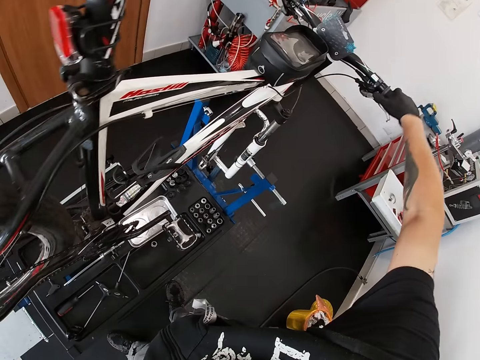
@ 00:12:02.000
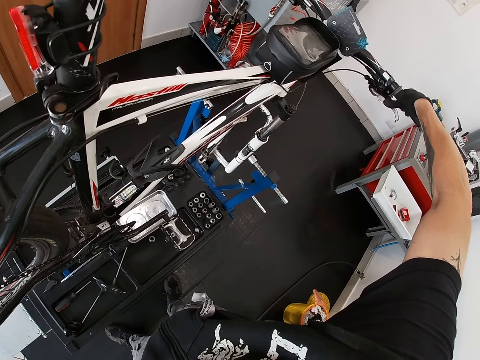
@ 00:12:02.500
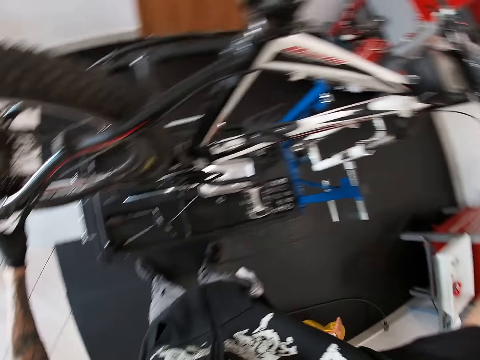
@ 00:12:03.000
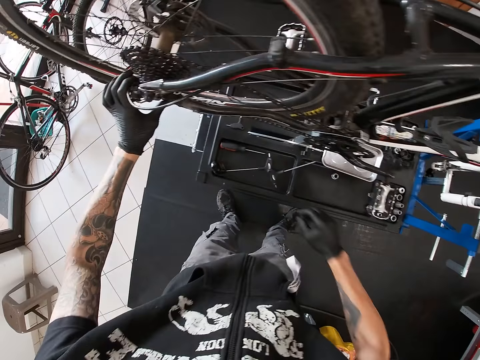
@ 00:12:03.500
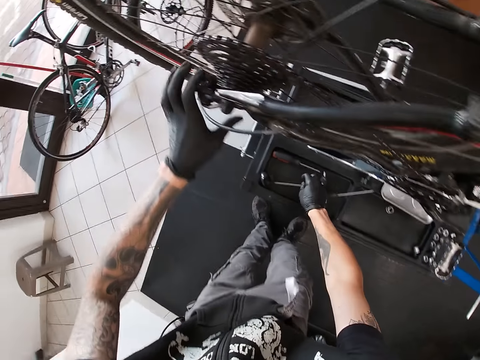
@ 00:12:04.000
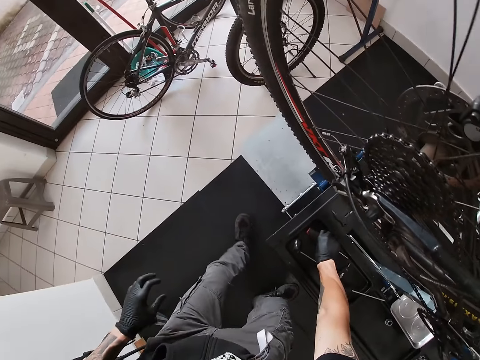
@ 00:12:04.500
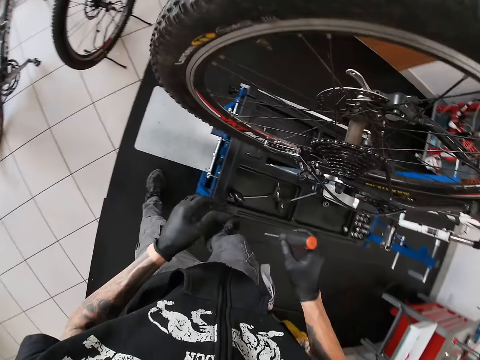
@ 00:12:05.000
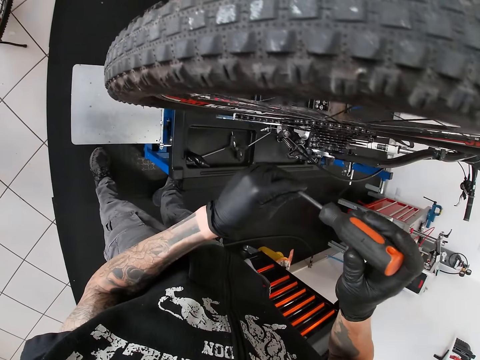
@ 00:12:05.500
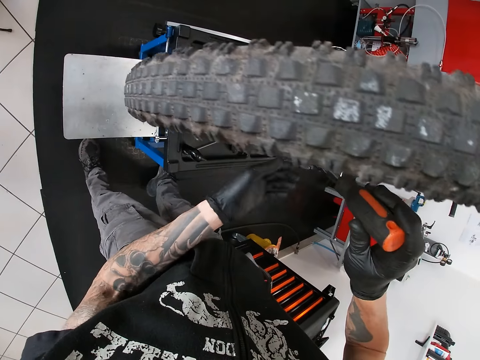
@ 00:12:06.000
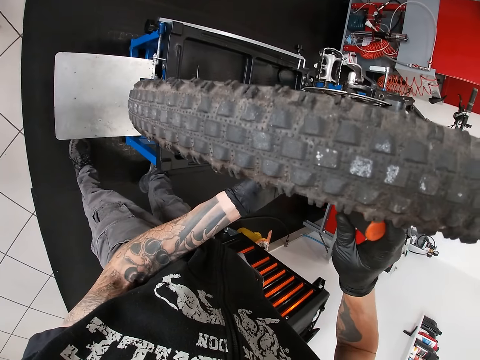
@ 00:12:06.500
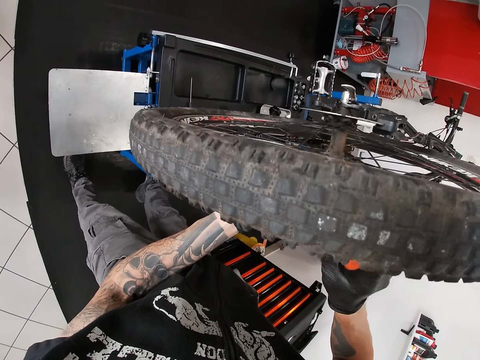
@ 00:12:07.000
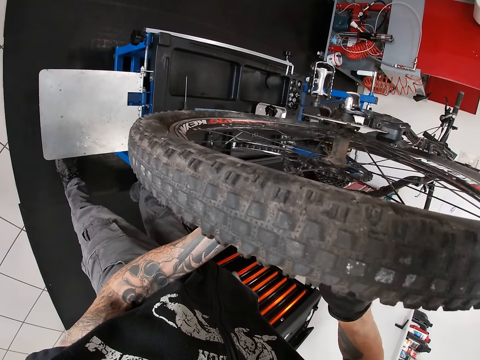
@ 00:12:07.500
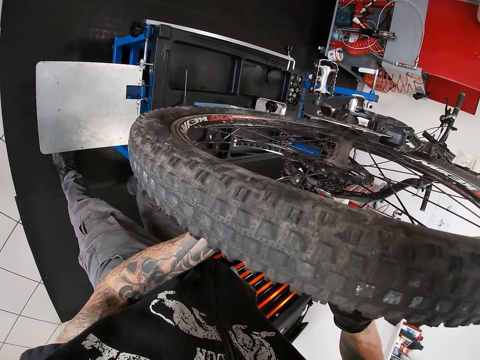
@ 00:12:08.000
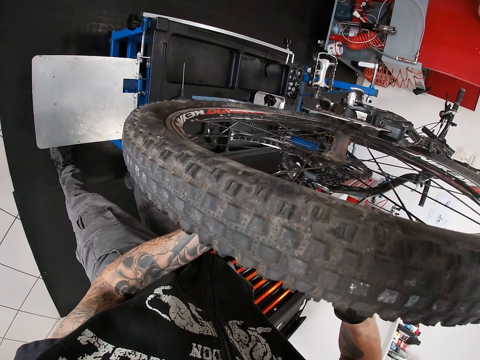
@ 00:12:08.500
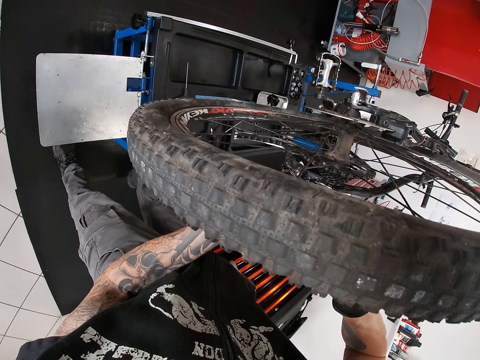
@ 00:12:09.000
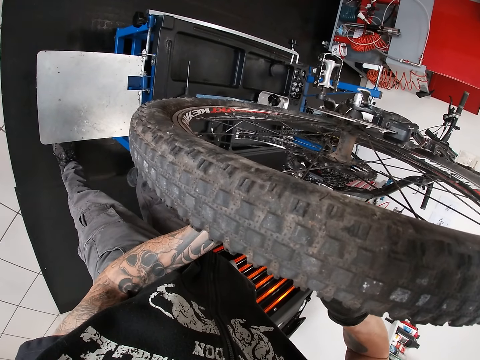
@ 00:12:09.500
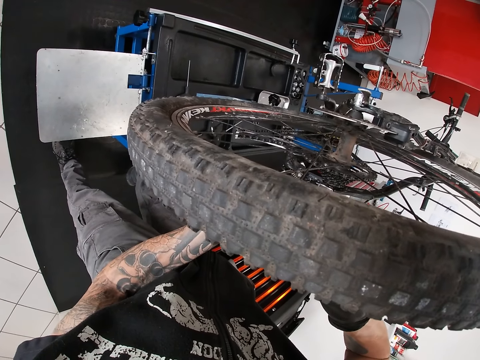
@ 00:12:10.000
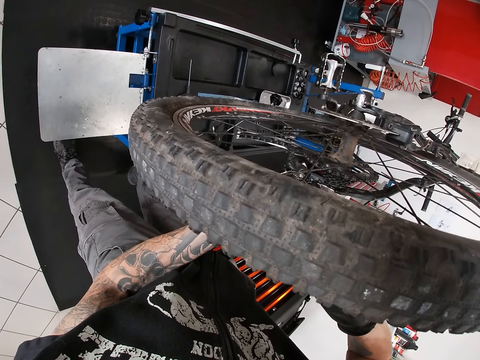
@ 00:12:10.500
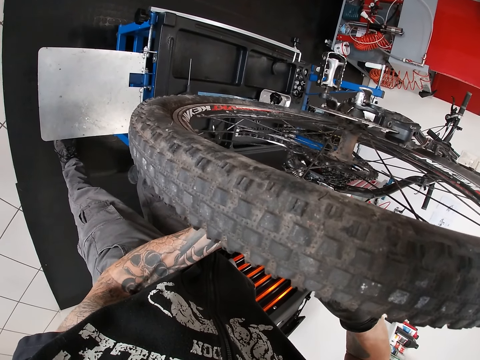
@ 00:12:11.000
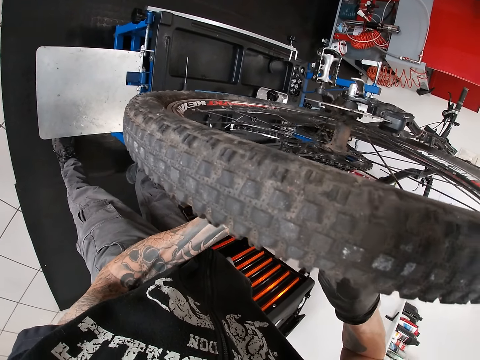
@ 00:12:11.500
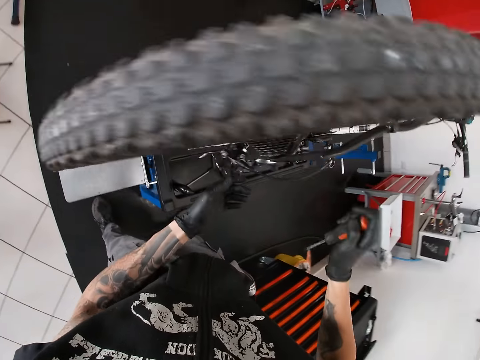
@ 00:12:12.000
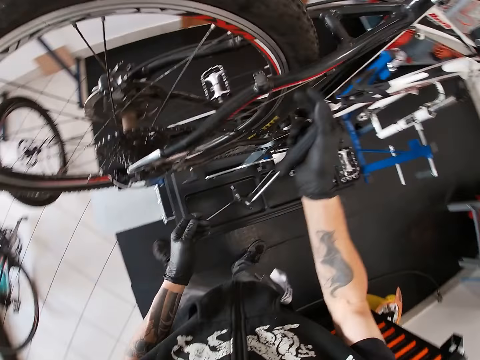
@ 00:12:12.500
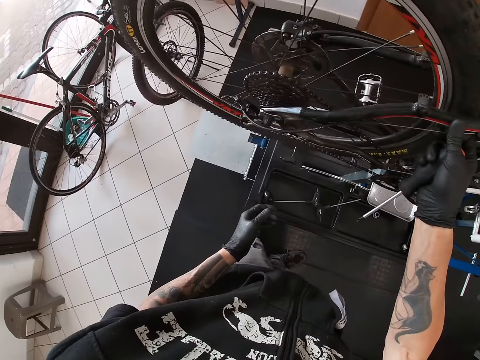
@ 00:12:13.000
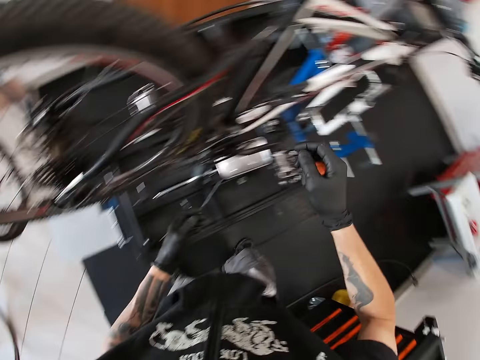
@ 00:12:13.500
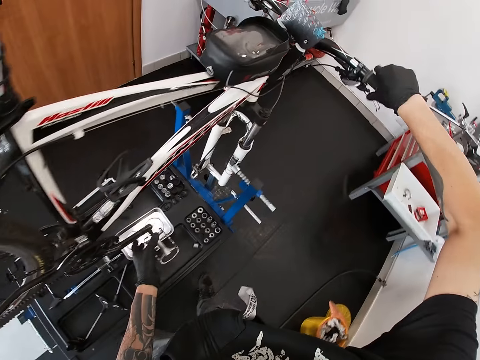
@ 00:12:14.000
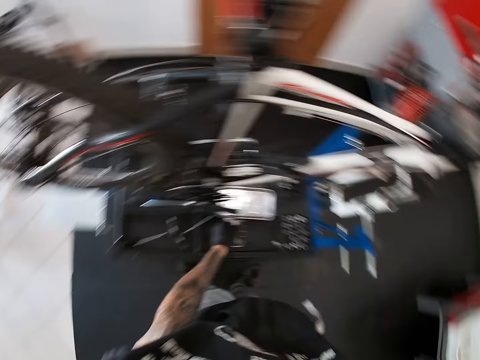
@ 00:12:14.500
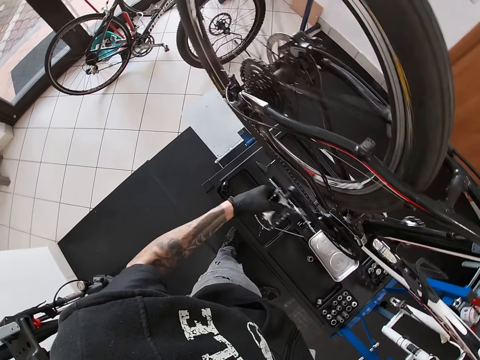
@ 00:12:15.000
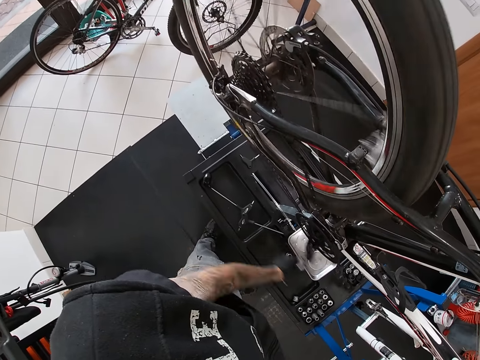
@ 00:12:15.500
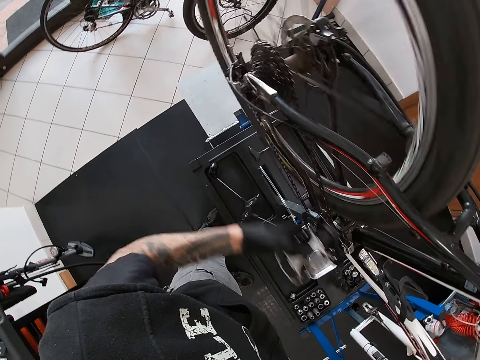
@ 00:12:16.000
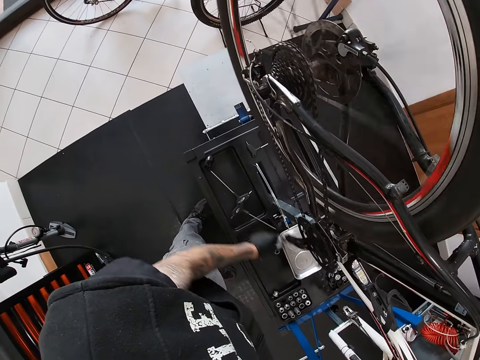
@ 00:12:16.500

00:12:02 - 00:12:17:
The camera wearer holds the handle bar of the bicycle with his right hand. He picks the screwdriver from the toolbox with his right hand. He adjusts the rear derailleur with the wrench in his left hand. He fixes the bicycle chain with the screwdriver. He pulls the brake wire of the bicycle with his right hand. He holds a bicycle wire. He holds the handle bar of the bicycle with his right hand and turns the pedal of the bicycle with his left hand.

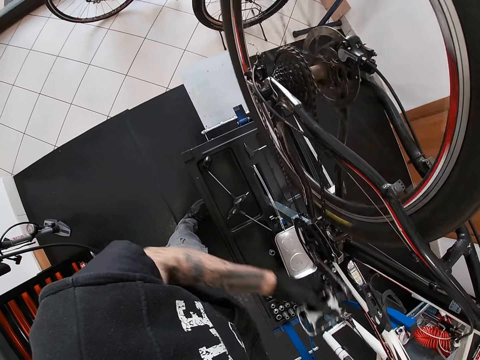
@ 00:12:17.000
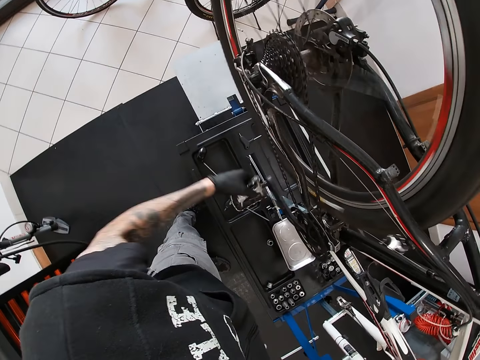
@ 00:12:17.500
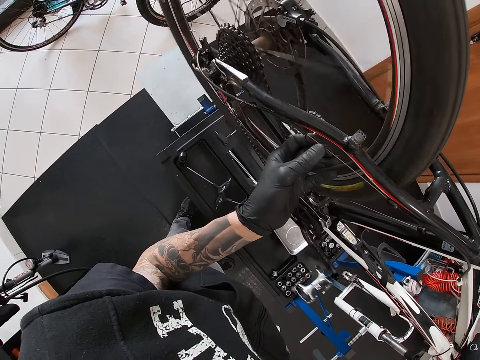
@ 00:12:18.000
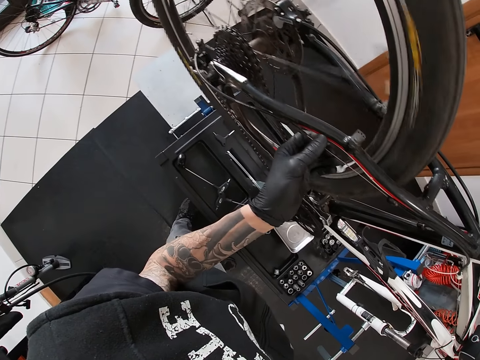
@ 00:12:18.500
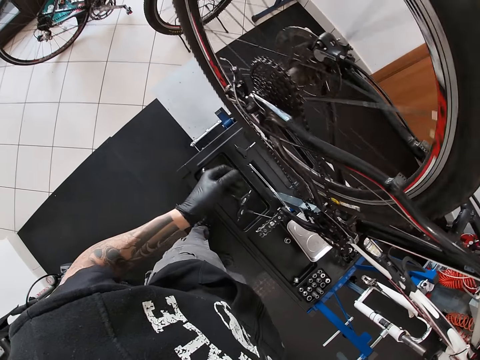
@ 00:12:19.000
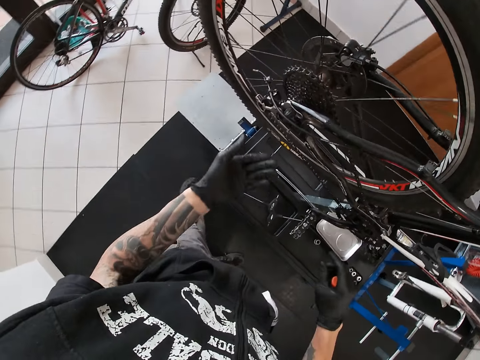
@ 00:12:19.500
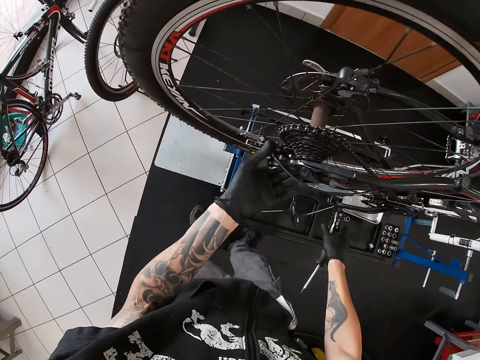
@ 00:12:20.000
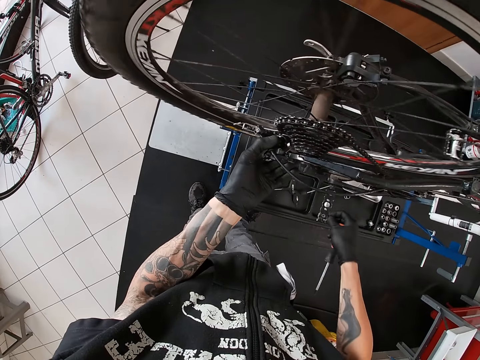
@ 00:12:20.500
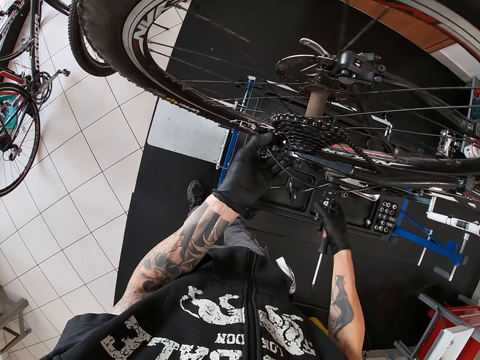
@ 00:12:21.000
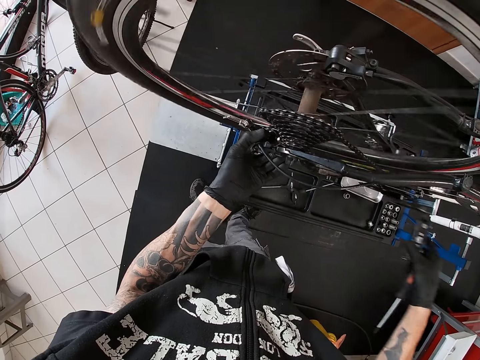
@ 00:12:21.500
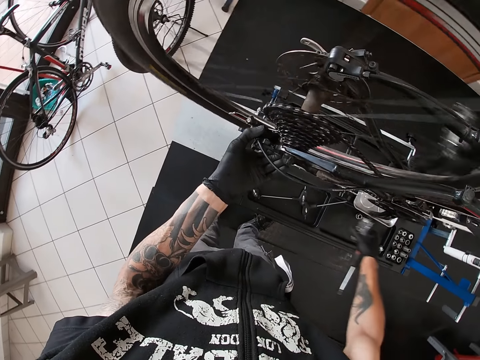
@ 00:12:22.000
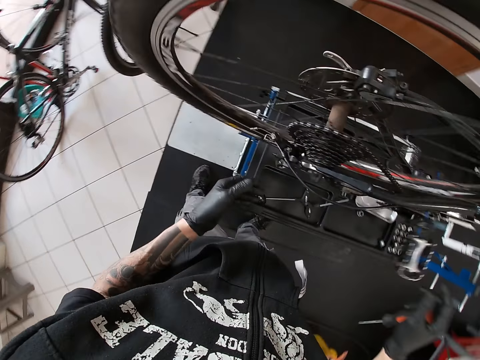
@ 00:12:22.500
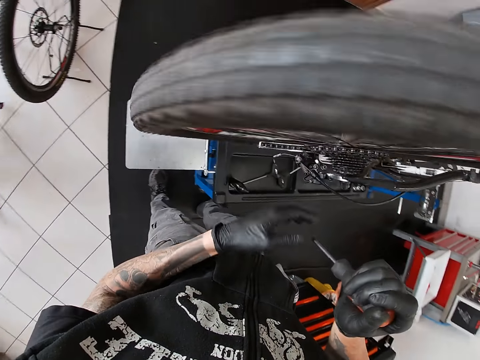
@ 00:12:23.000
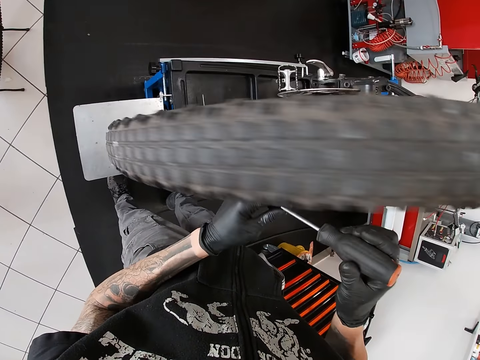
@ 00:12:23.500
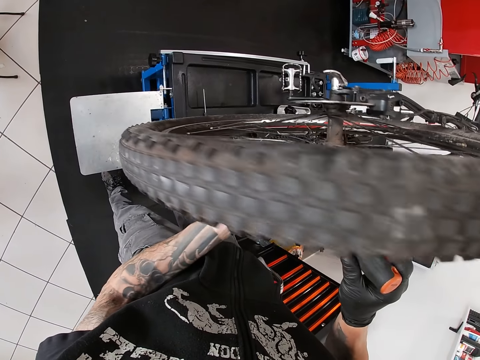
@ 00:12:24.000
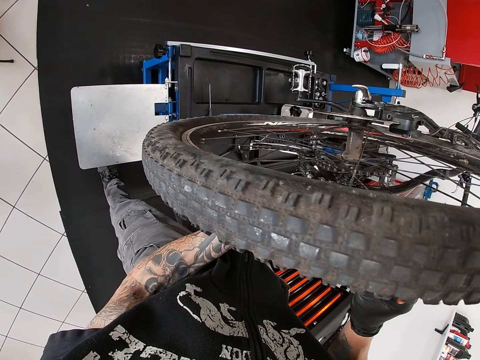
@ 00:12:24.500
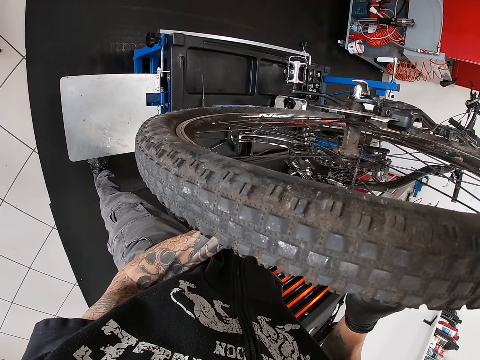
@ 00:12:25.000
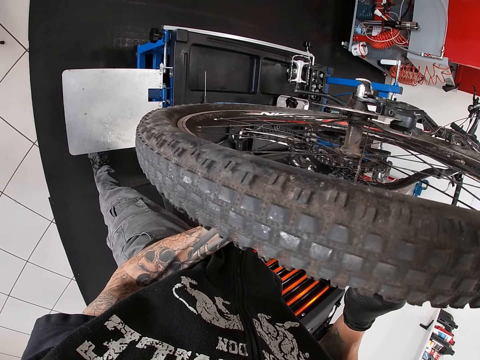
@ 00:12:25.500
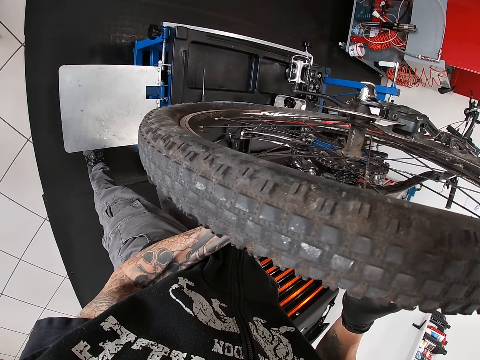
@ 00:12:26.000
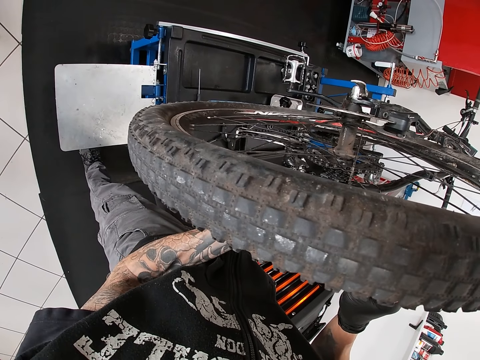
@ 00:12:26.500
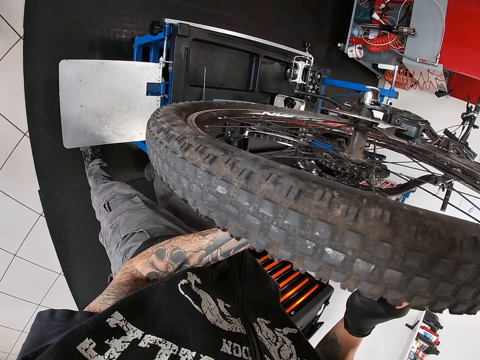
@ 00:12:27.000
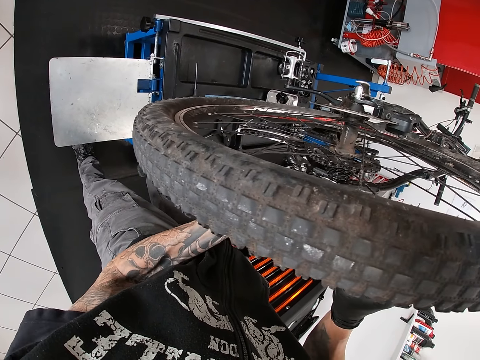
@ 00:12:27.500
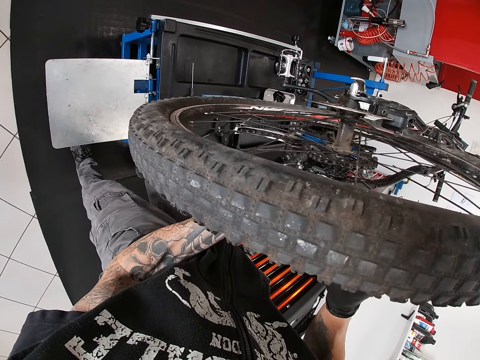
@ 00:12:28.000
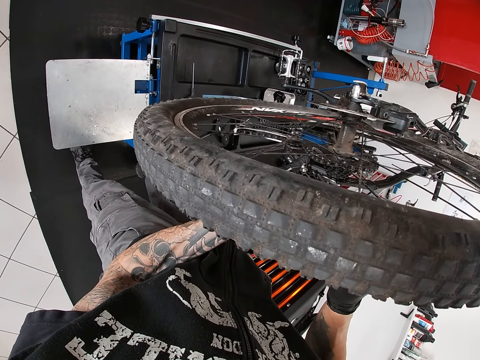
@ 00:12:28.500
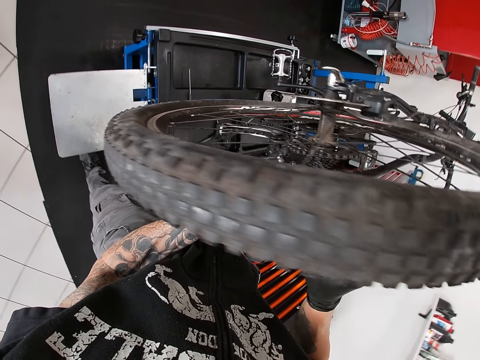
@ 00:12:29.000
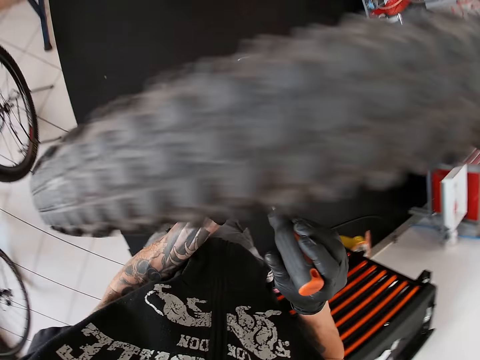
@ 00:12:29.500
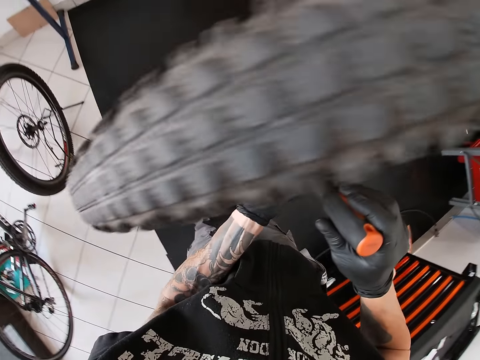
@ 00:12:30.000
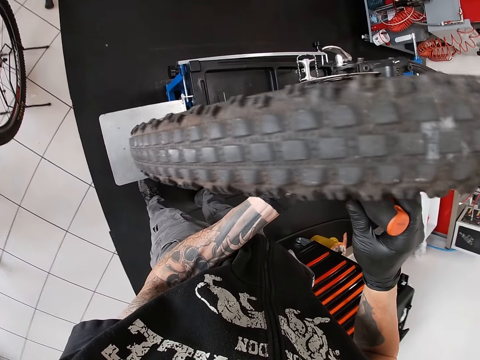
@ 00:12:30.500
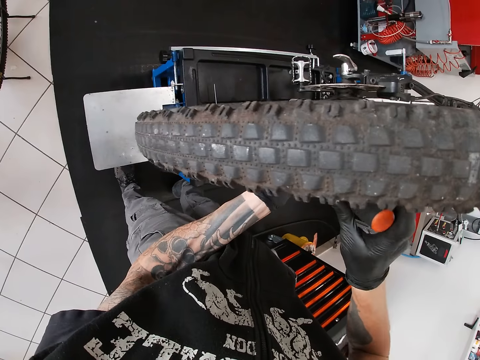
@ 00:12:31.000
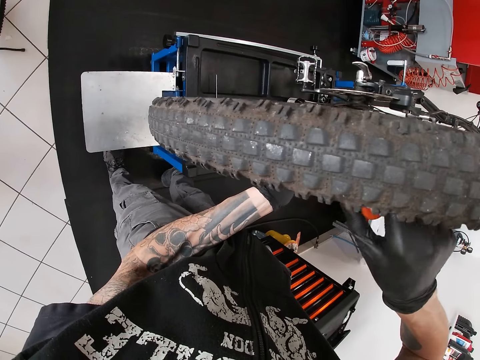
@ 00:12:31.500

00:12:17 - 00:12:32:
The camera wearer pulls the brake wire of the bicycle with his left hand. He holds a bicycle wire. He holds the rear derailleur with his left hand and turns the pedal of the bicycle with his right hand. He holds on the chain ends. He adjusts the rear derailleur with the screwdriver in his hands.
